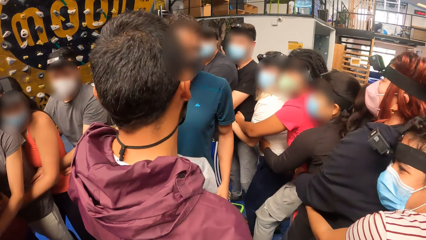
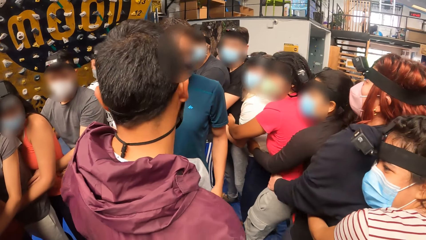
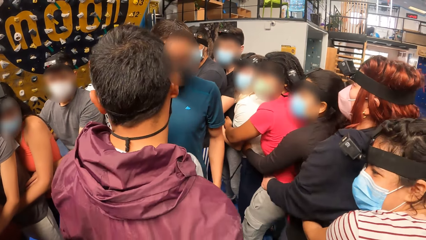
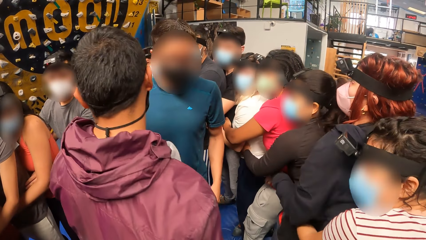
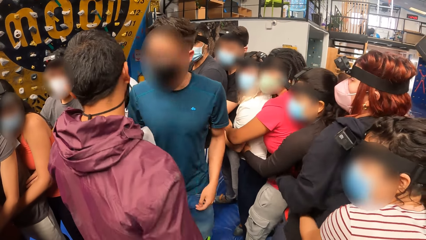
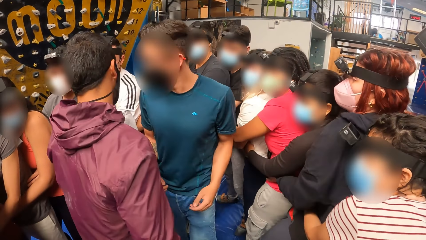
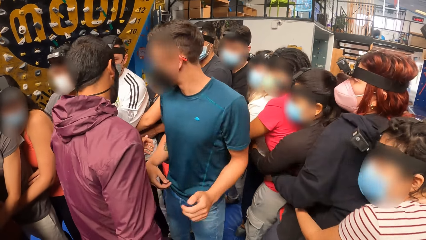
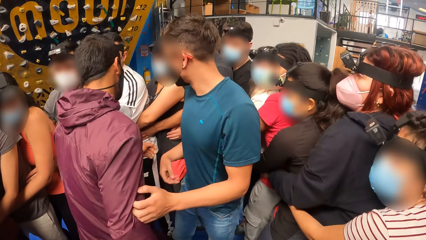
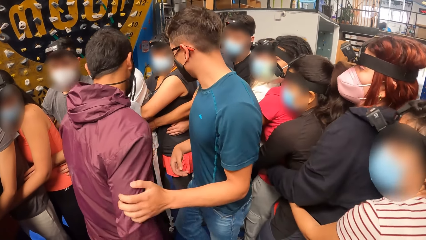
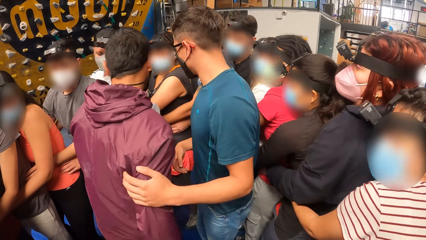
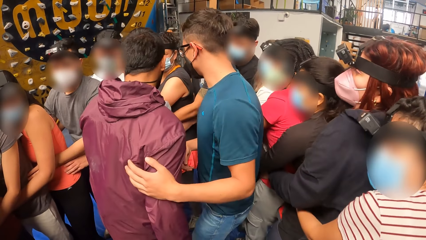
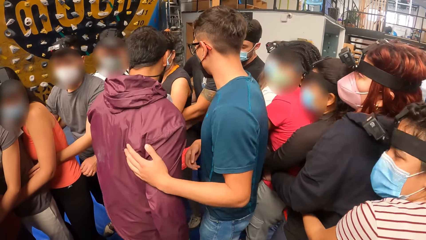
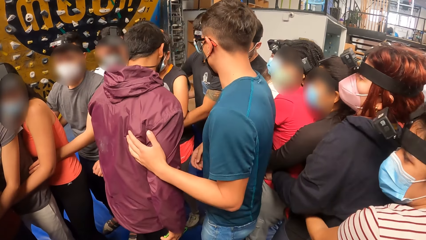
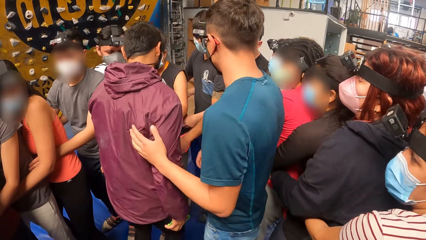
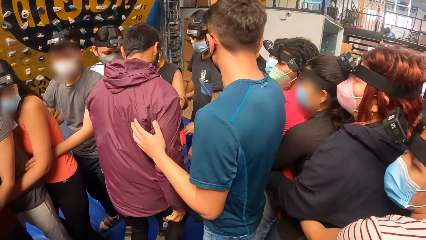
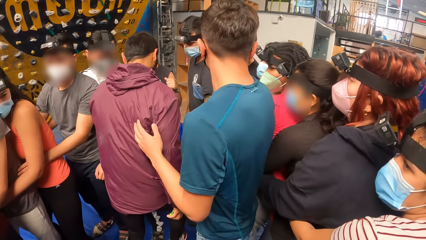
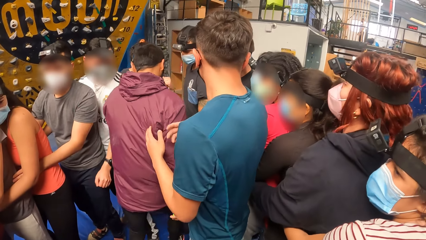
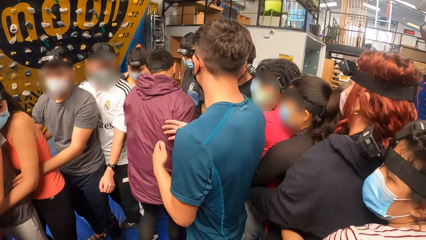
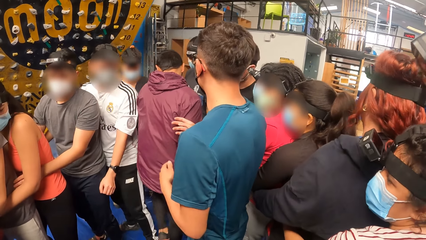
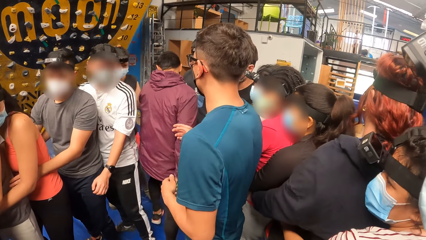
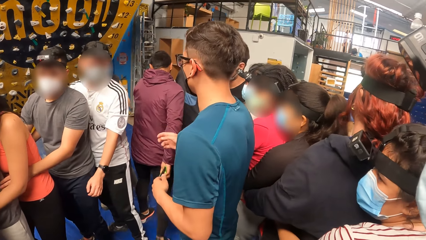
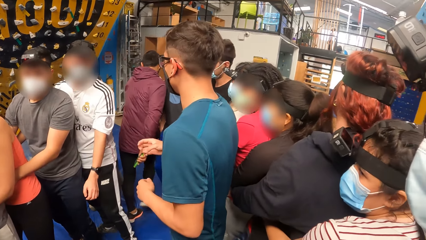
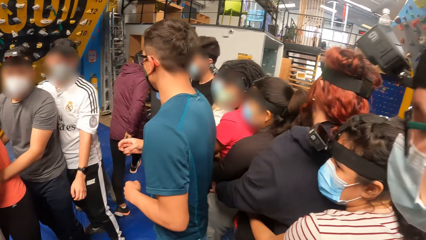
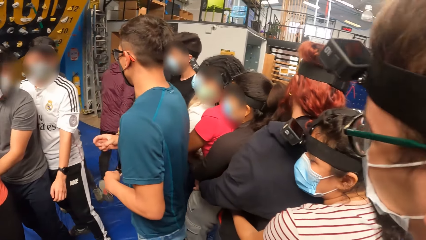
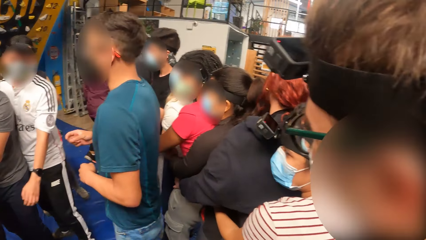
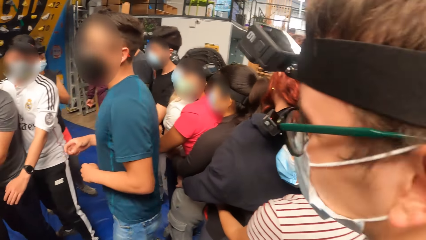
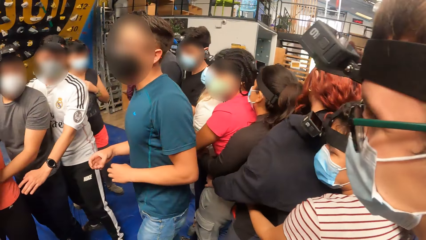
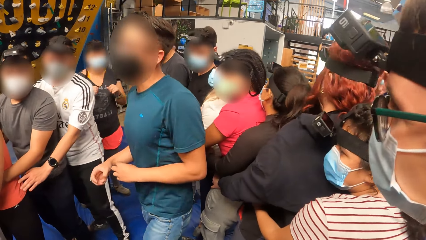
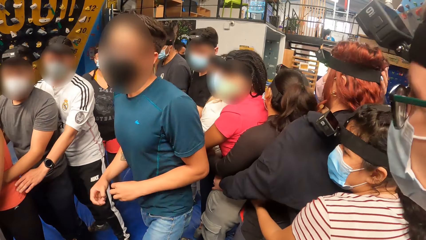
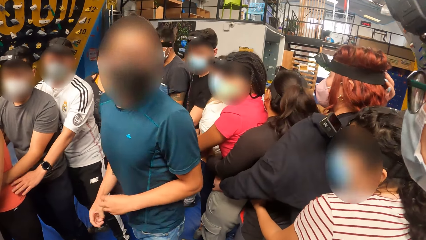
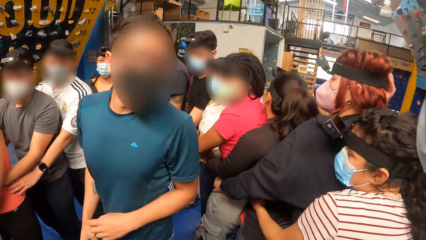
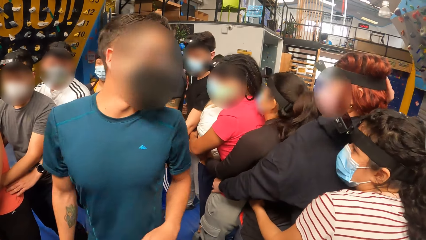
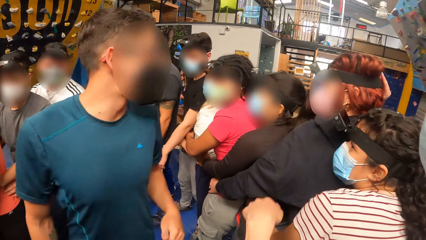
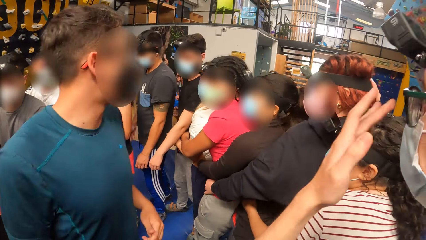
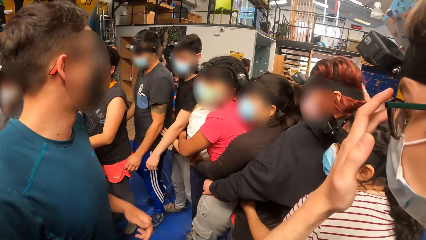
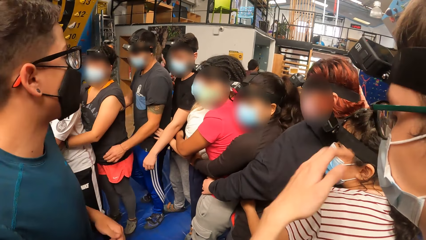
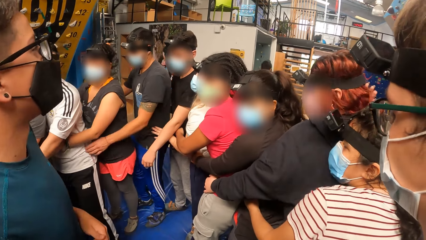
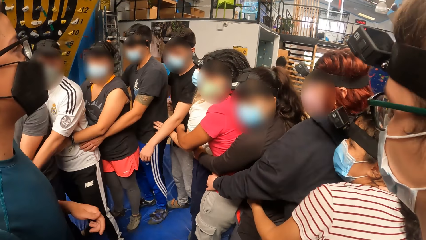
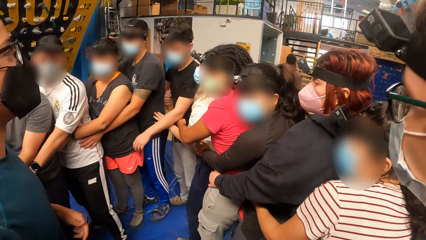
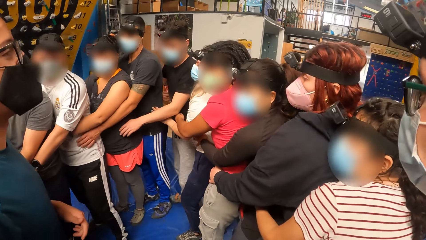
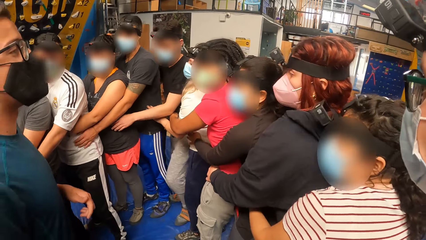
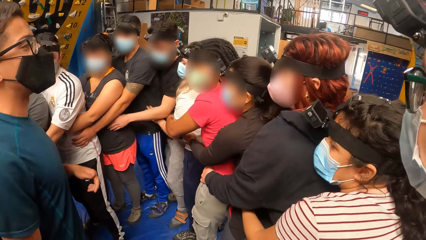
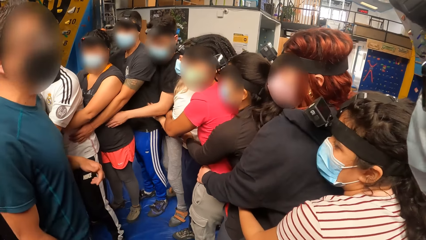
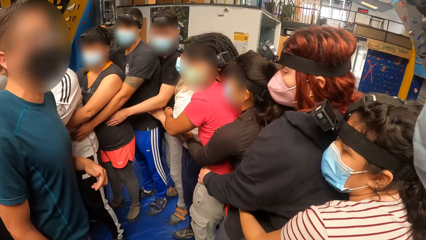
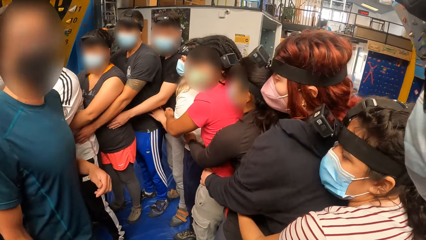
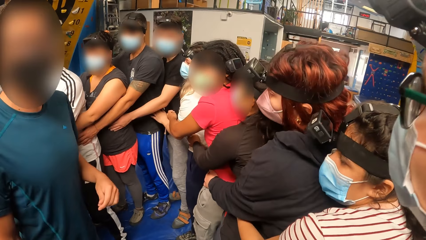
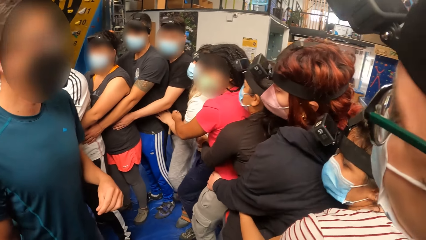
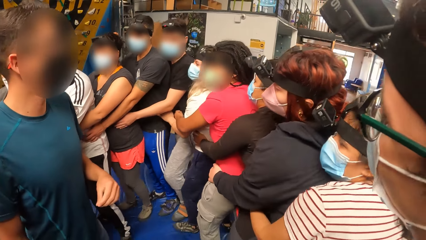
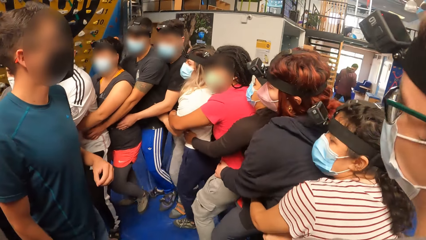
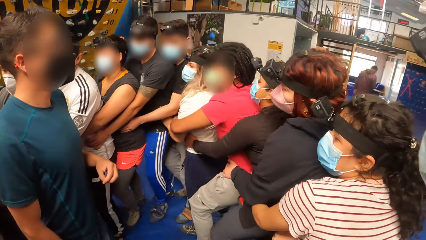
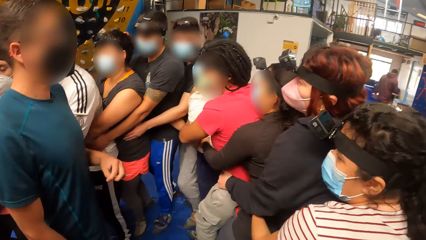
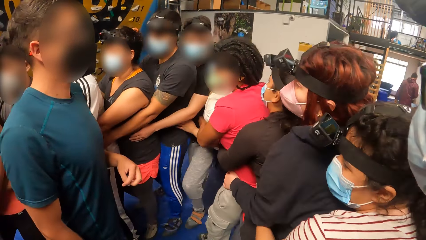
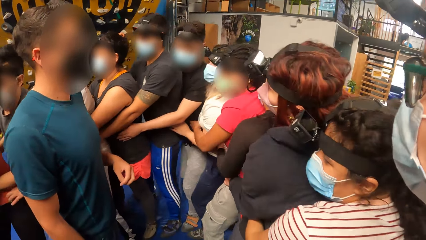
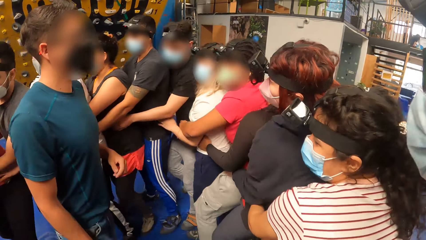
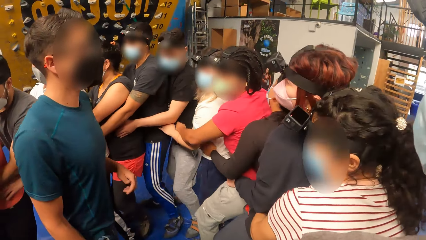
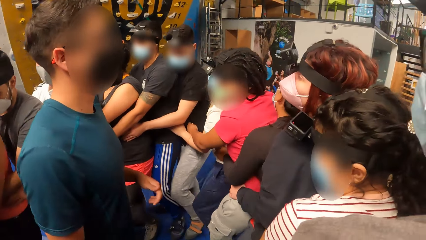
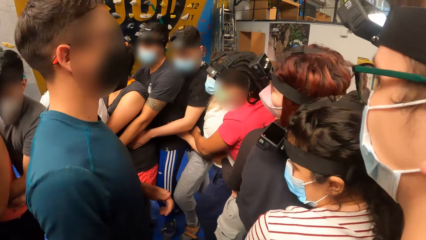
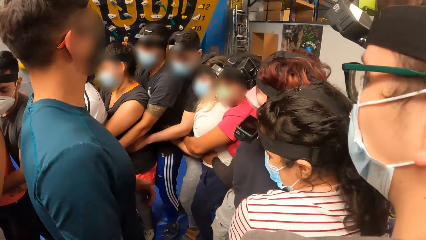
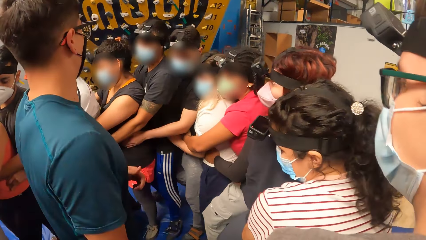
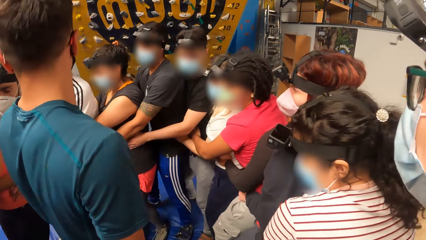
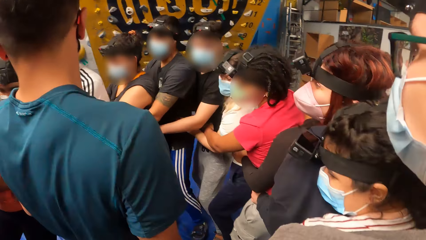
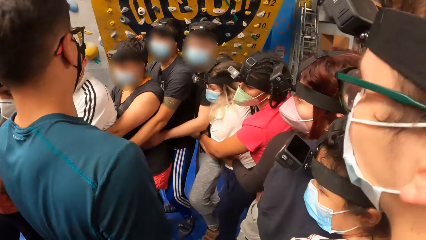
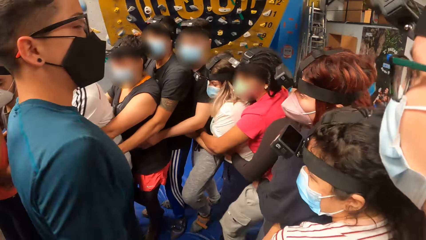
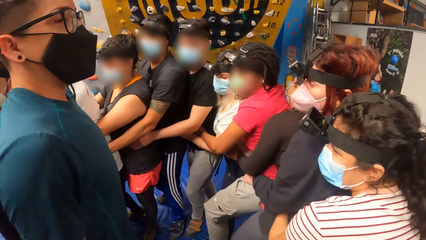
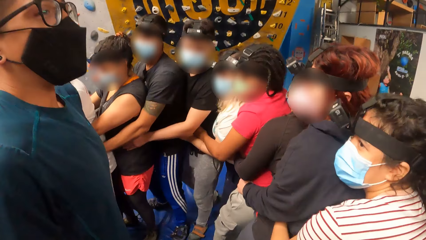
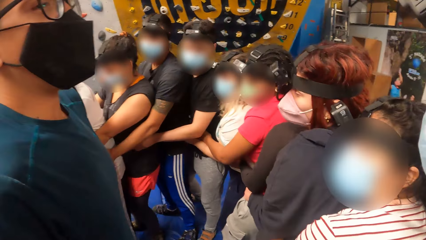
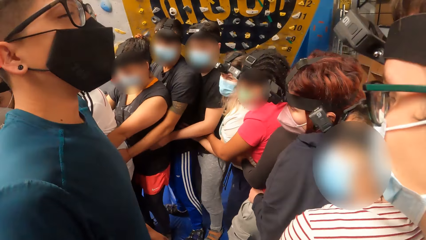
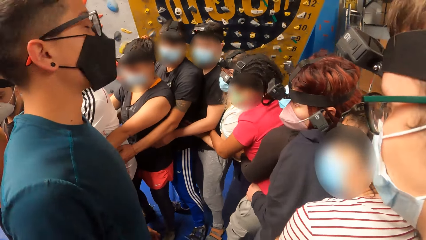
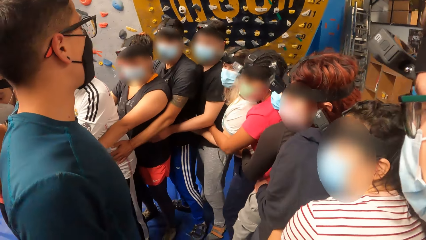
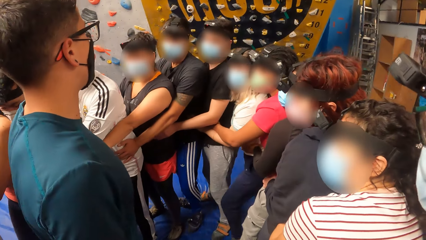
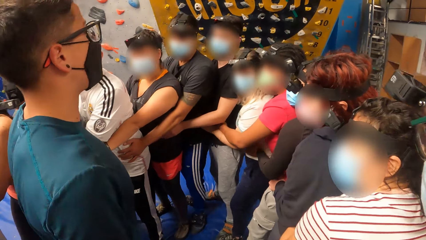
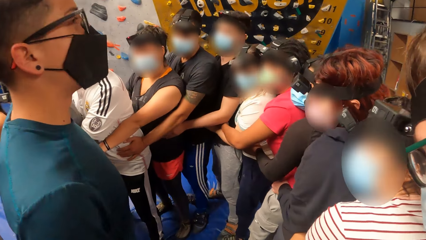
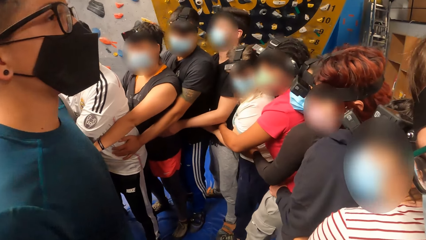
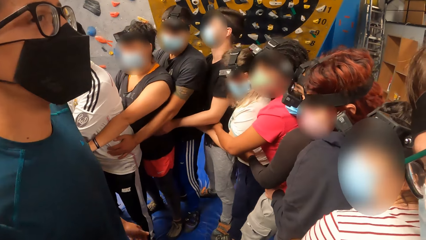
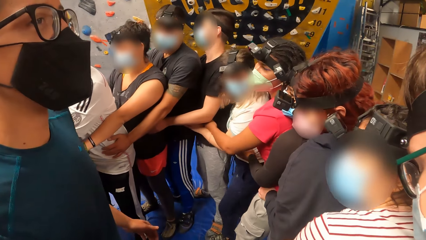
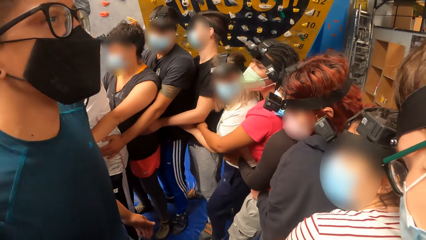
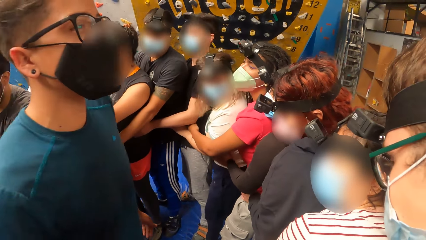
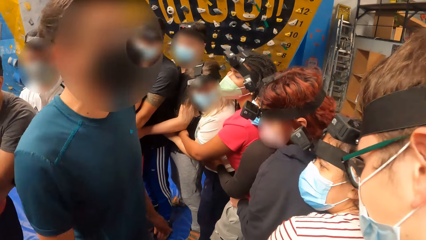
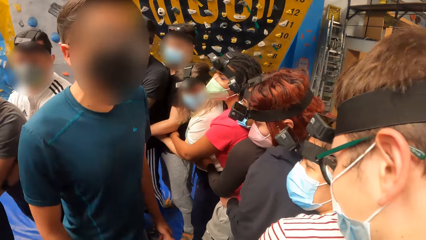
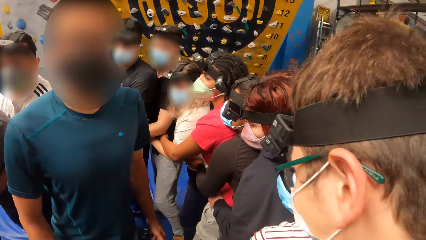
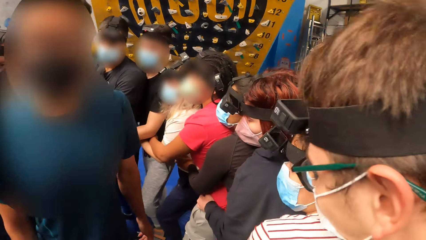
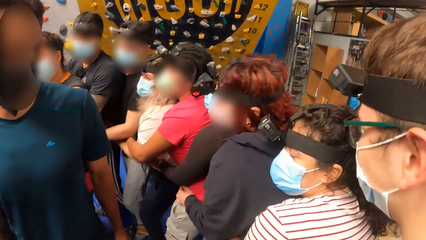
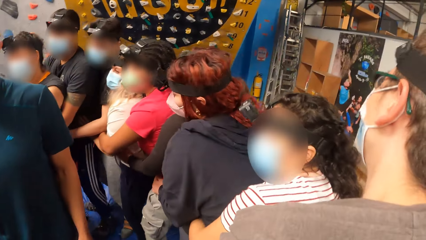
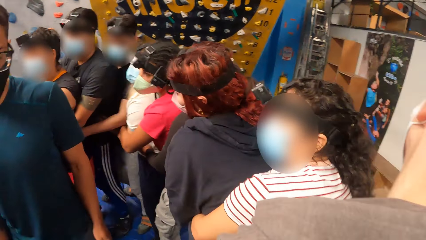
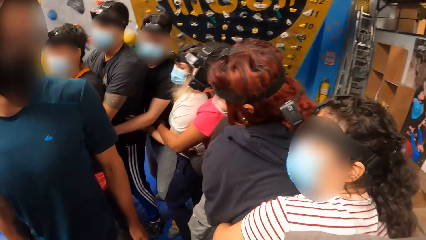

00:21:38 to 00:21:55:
The other man walks away from the camera wearer. Another man adjusts his glasses with his left hand. The camera wearer walks with the group of people round the first man.
